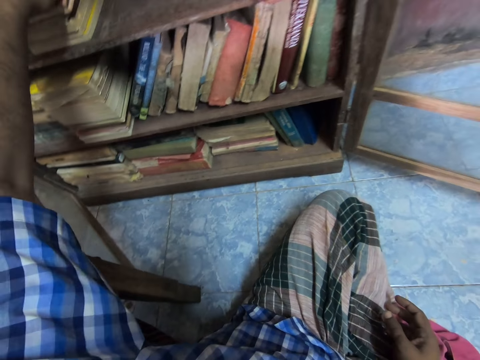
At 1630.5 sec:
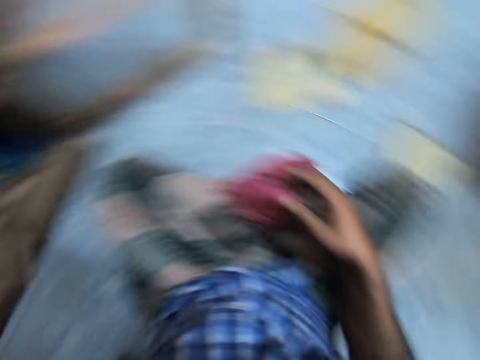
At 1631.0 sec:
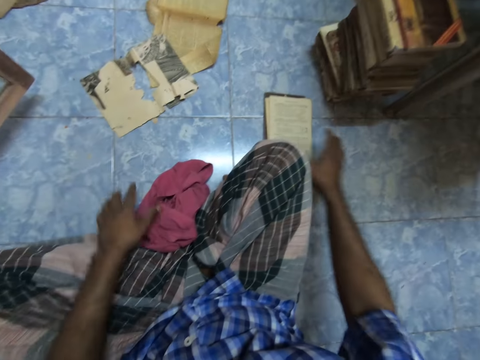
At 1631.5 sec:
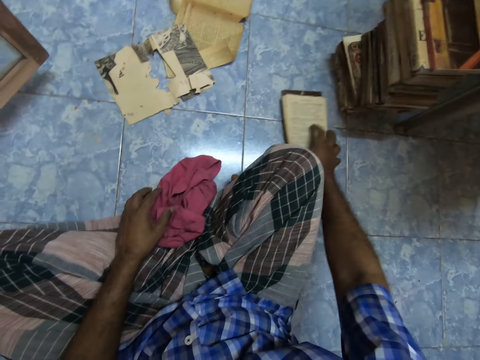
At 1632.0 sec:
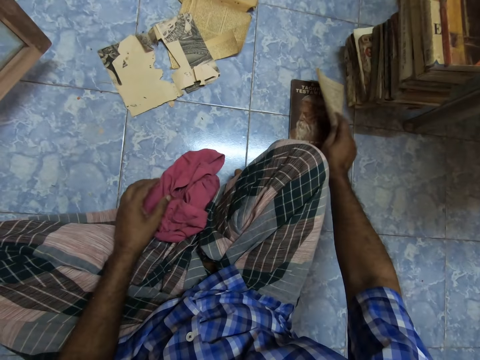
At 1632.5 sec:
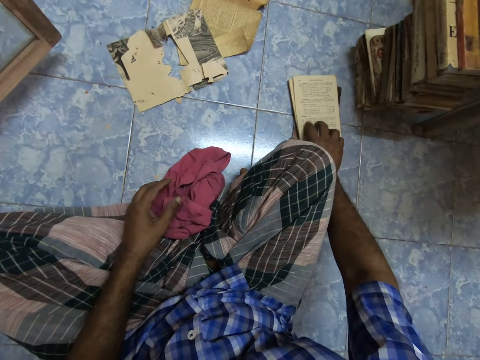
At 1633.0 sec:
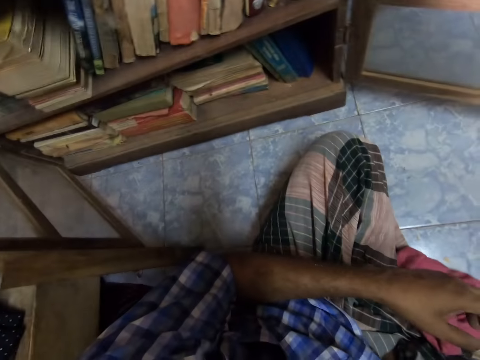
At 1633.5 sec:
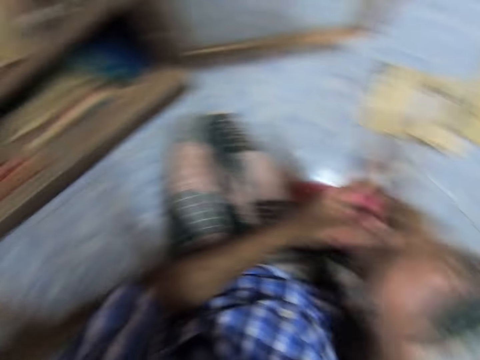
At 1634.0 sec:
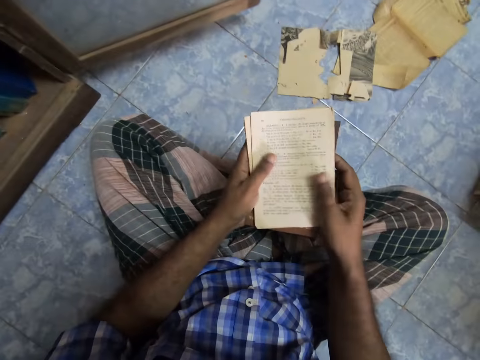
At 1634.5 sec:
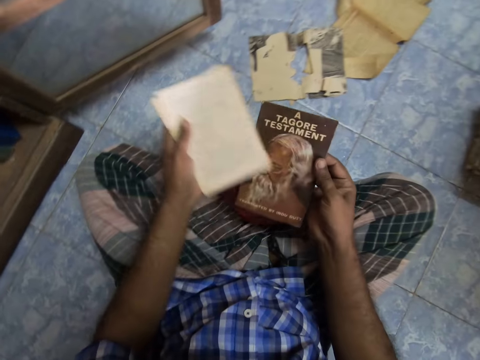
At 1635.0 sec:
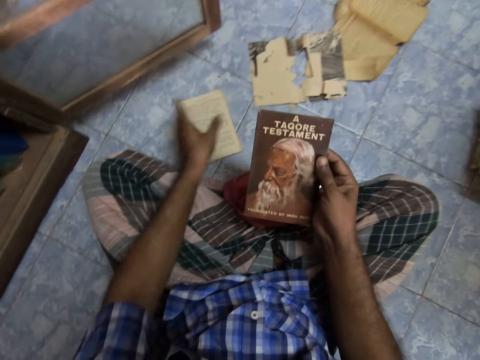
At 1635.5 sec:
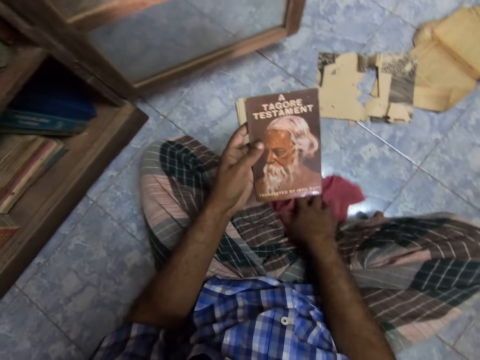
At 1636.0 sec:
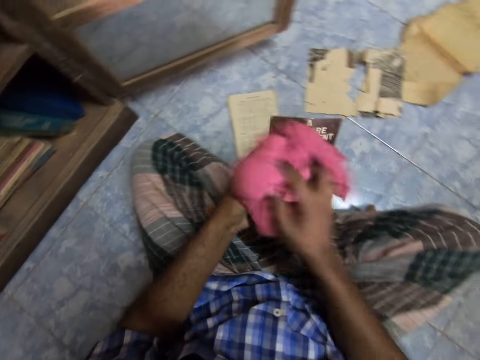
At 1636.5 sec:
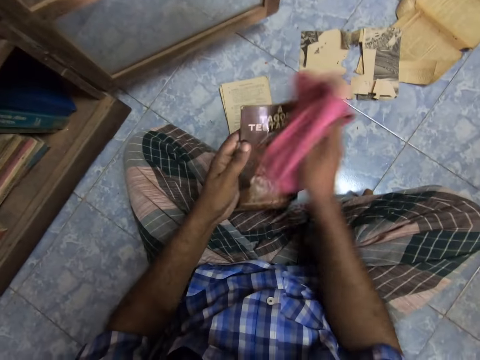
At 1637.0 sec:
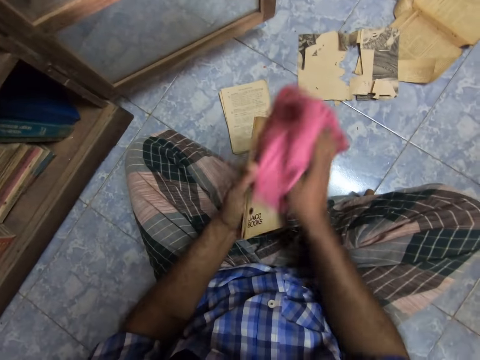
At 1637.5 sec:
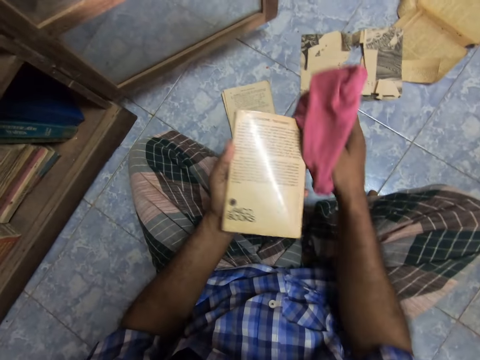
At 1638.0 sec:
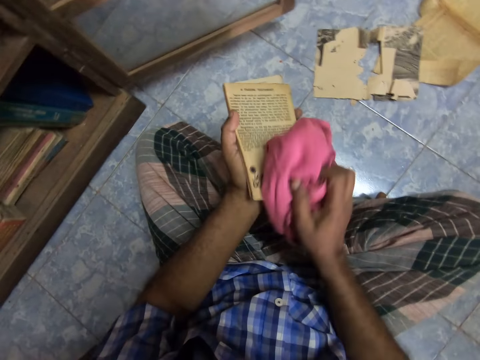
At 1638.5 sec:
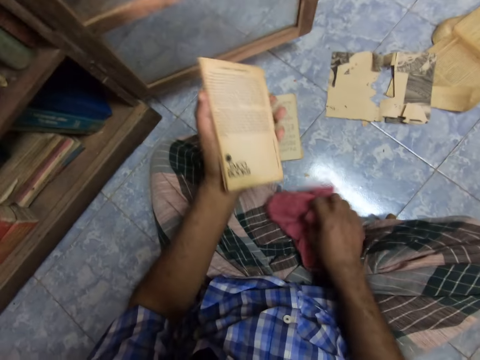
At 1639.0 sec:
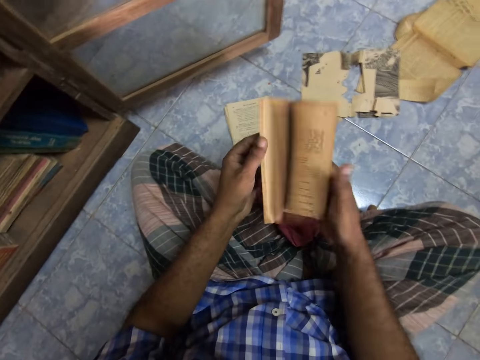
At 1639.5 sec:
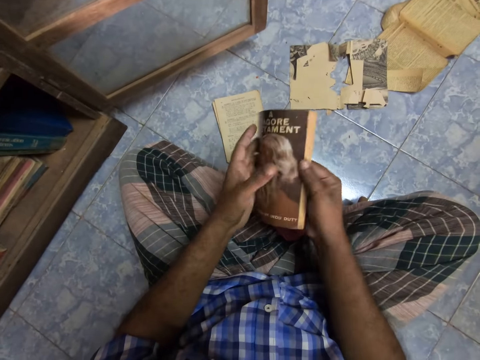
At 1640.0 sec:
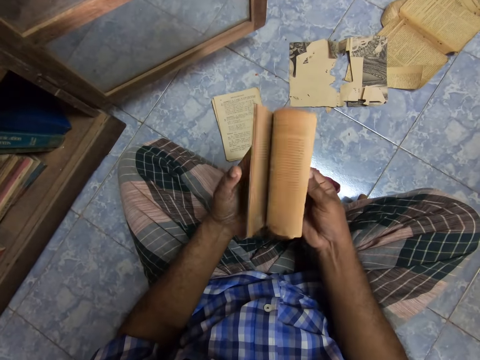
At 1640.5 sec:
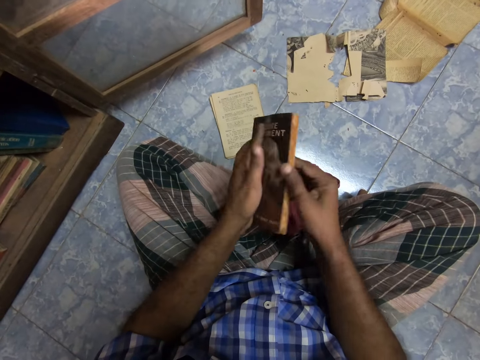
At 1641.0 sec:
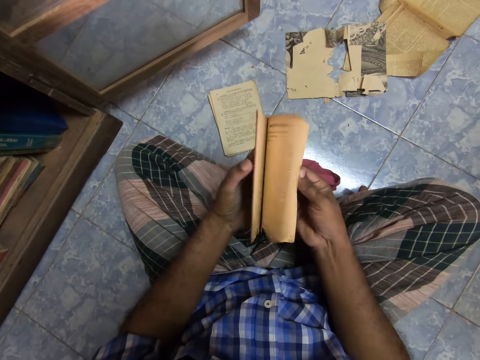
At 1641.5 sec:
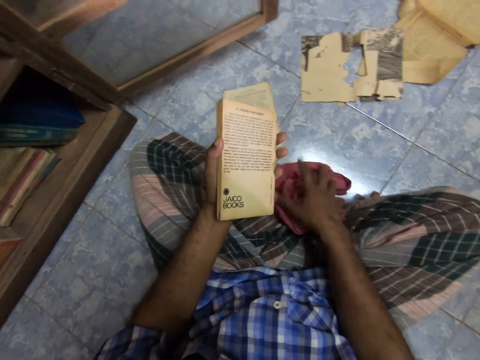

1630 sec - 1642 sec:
The camera wearer turns around. They pick up books from the floor. They turn around. They hold the books. They put a book on the floor. They pass the book to the left hand. They pick up the rag. They wipe another book. They place the rag on the floor. They open the book.

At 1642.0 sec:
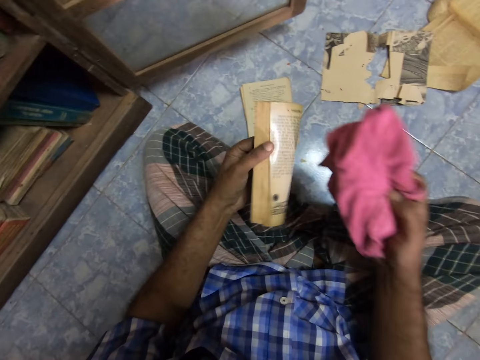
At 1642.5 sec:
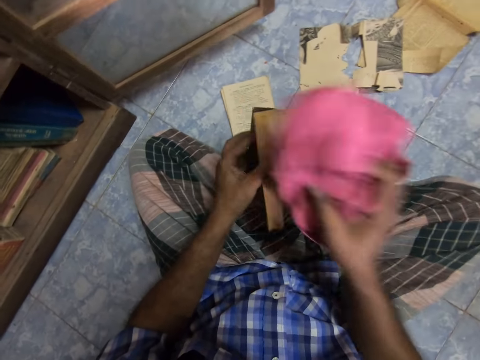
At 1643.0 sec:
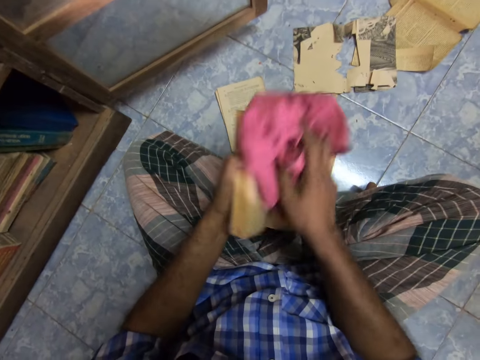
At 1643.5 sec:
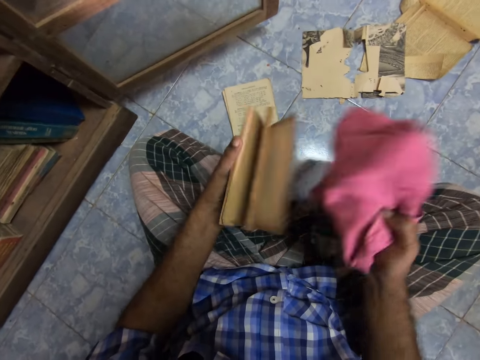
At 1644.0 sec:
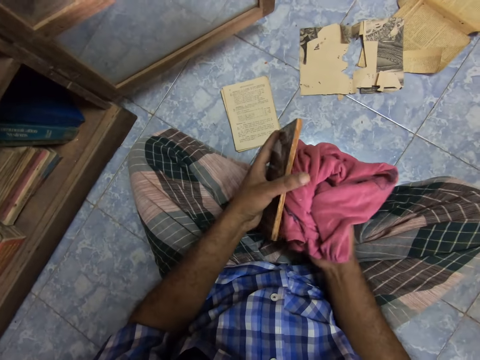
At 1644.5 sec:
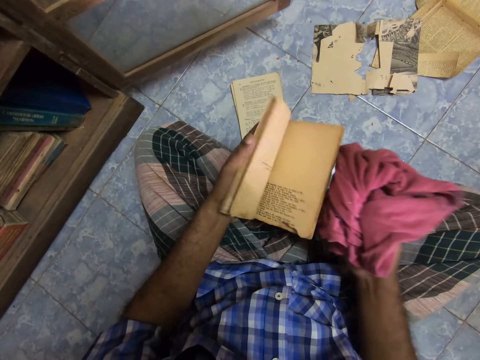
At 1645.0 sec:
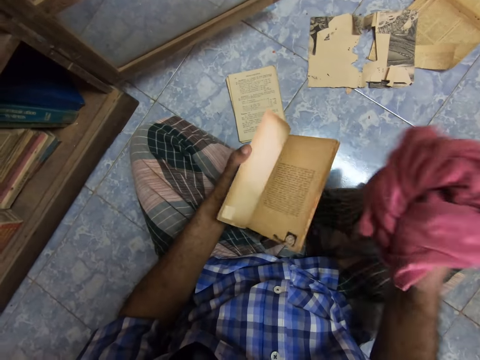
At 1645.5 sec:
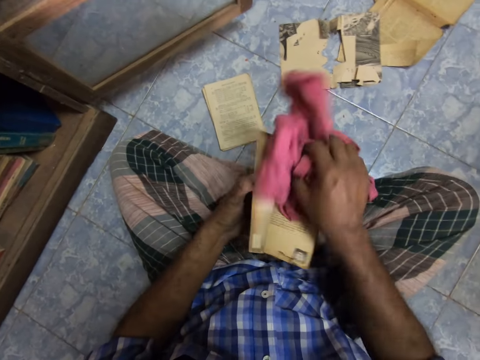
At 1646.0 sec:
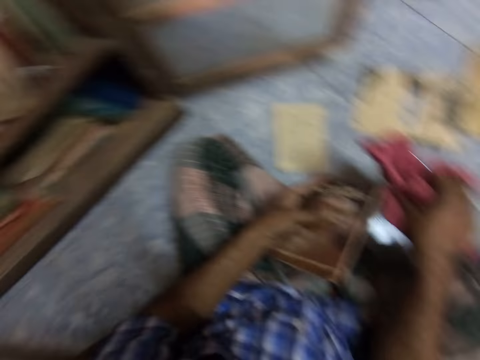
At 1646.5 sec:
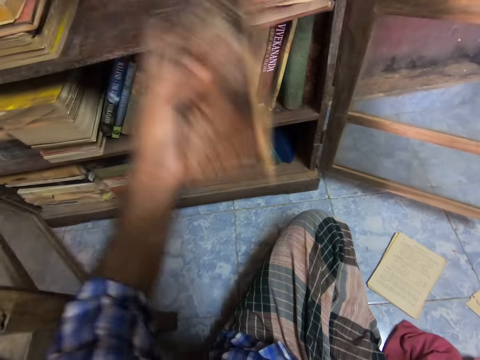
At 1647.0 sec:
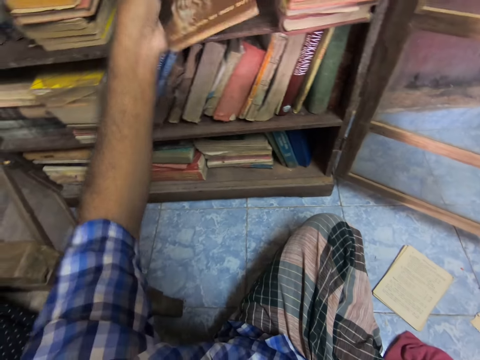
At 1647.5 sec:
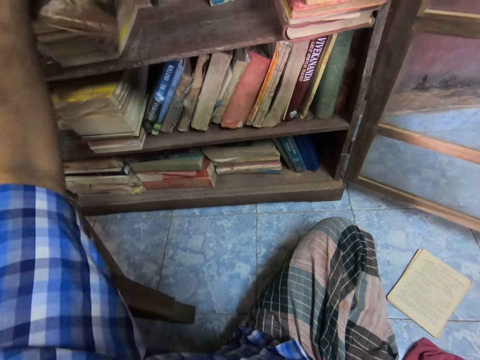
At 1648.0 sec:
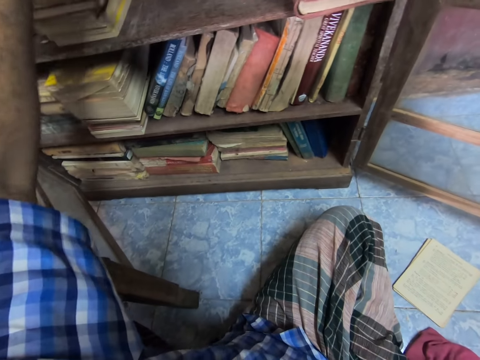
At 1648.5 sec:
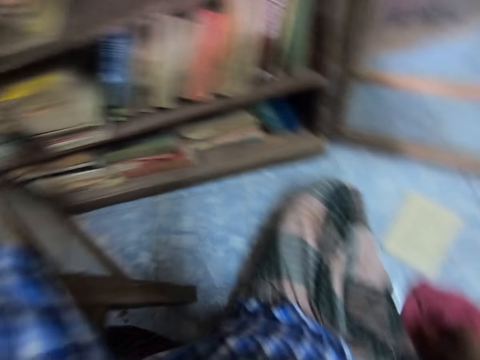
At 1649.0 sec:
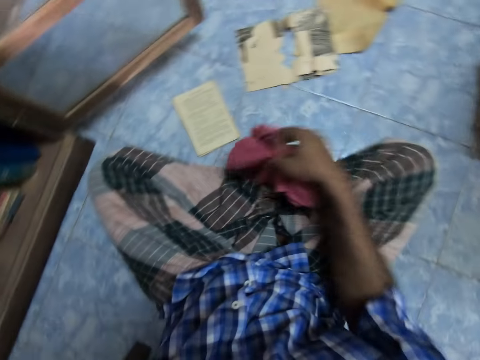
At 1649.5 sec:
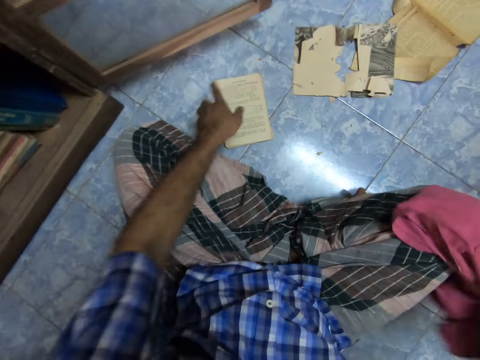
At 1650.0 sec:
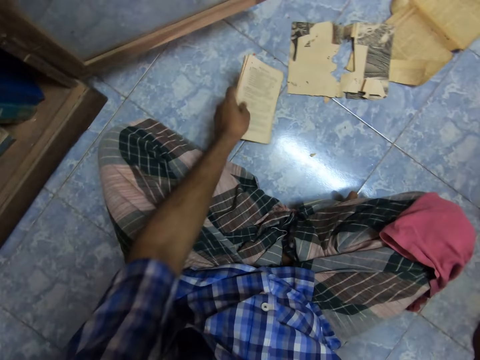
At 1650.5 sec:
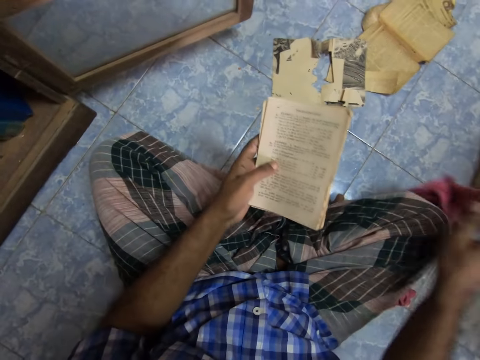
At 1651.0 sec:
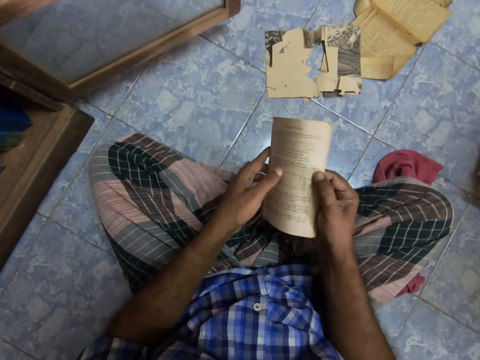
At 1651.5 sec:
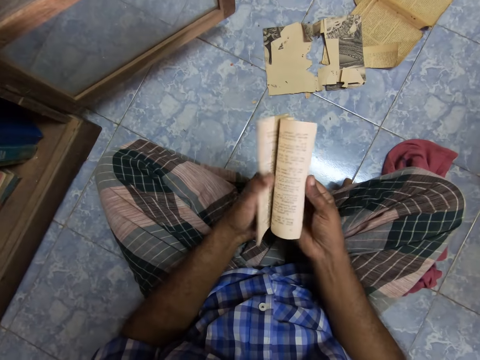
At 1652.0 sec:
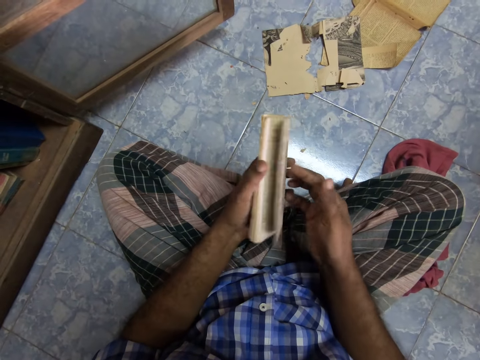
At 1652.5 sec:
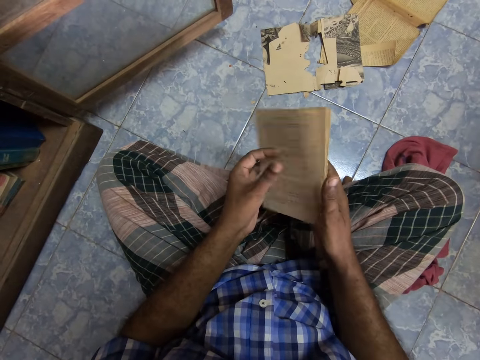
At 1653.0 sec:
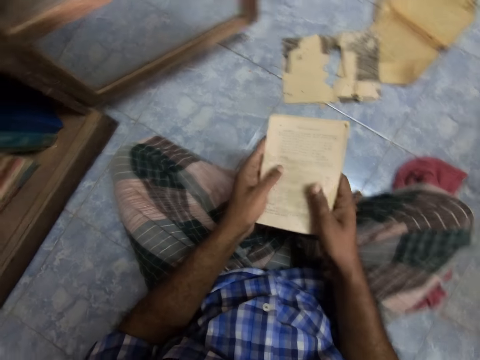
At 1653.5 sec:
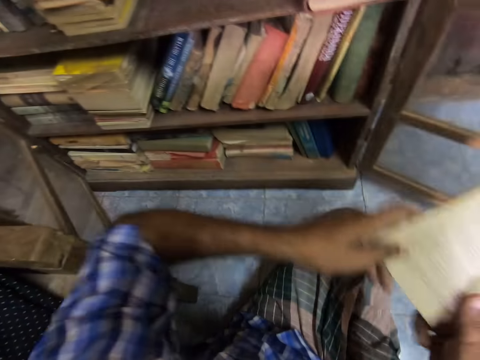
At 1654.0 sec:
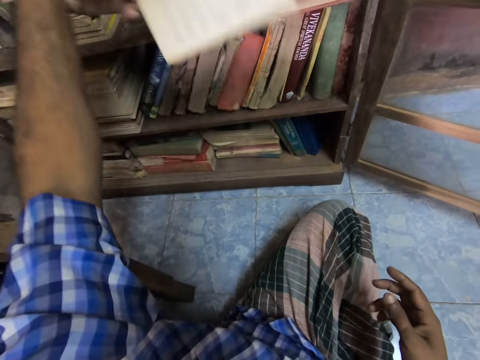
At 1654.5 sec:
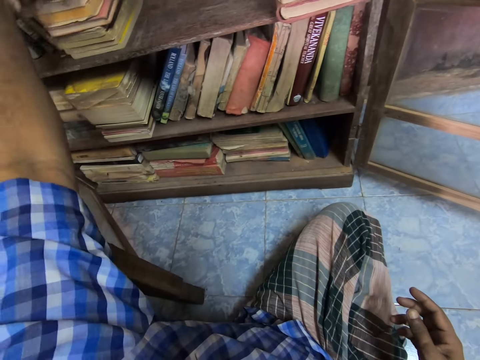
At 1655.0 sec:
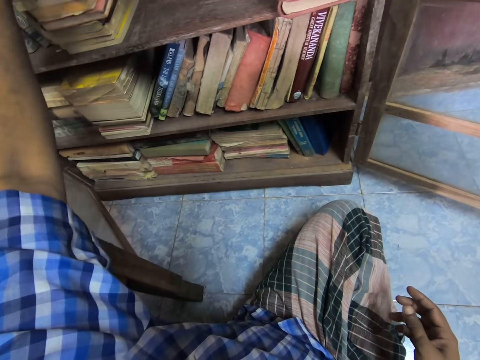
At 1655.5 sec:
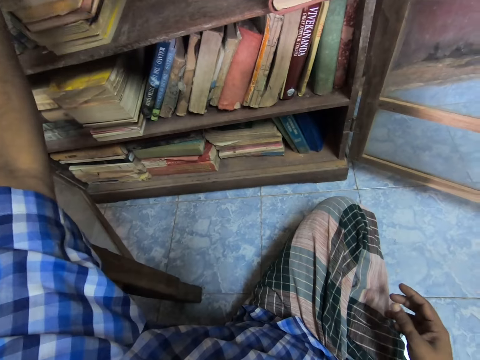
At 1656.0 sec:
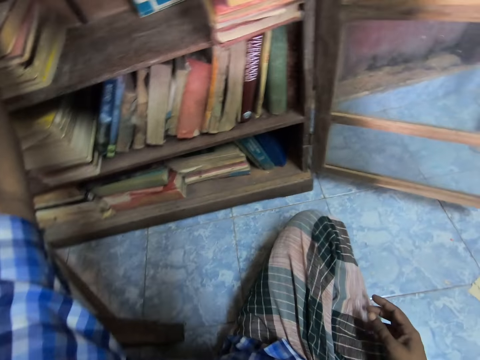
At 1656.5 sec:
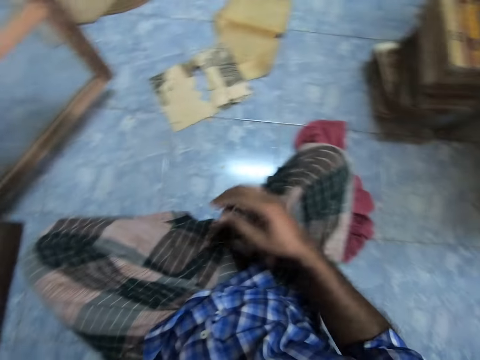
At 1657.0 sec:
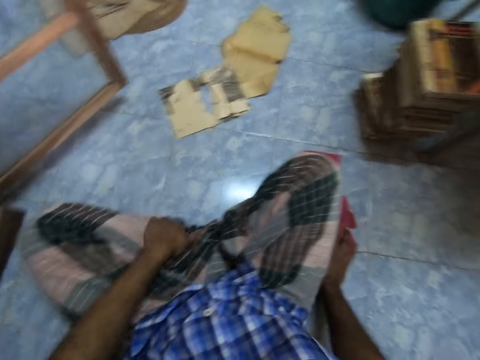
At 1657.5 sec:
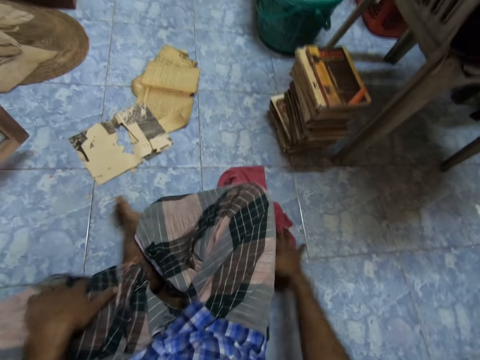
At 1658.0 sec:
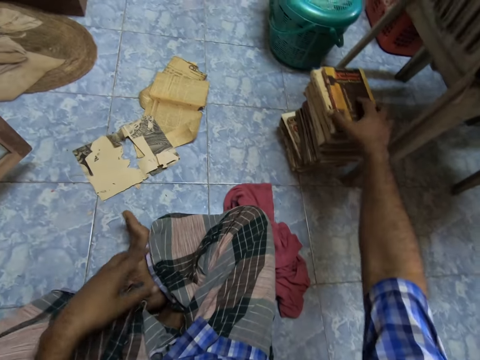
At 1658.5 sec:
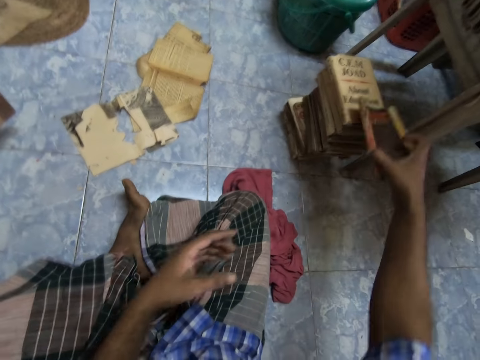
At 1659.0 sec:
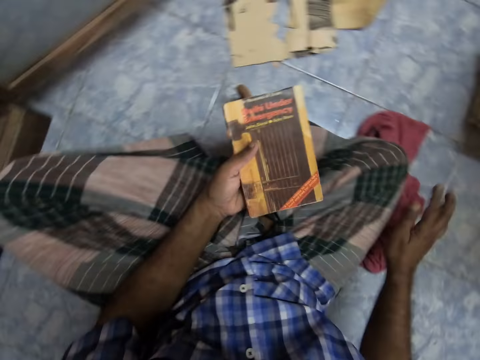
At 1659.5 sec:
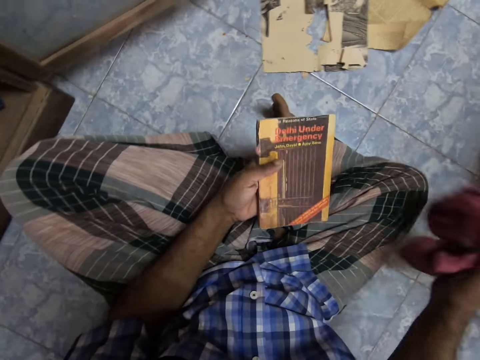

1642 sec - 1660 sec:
The camera wearer picks up the rag. They wipe inside the cover. They open the book. They wipe the book. They place the book on the shelf. They wipe inside the book. They lift the rag. They place the rag on the lap. They pick up another book. They push the rag. They open the pages. They place the book on the shelf. They put the cloth down. They touch the rag. They take the book. They pass the book to the left hand. They pick up the rag.
